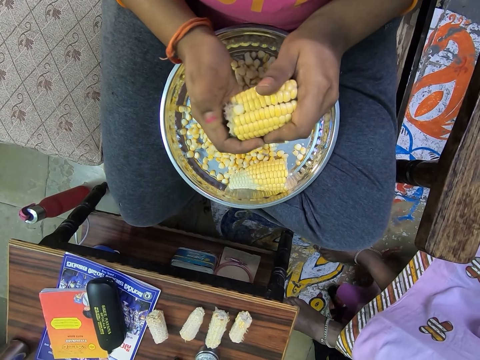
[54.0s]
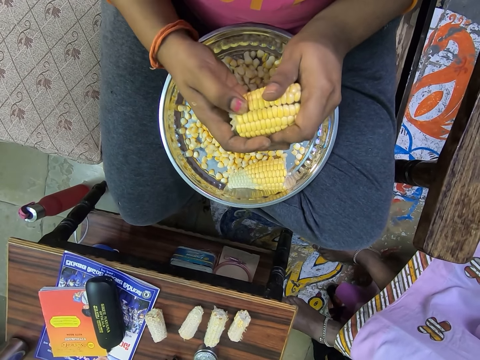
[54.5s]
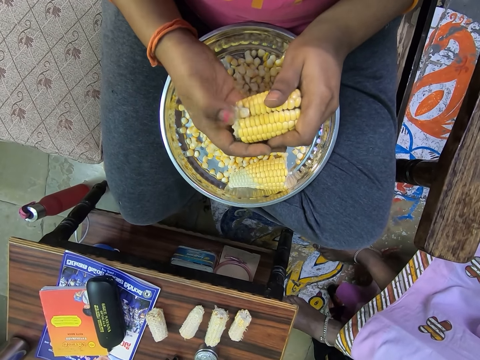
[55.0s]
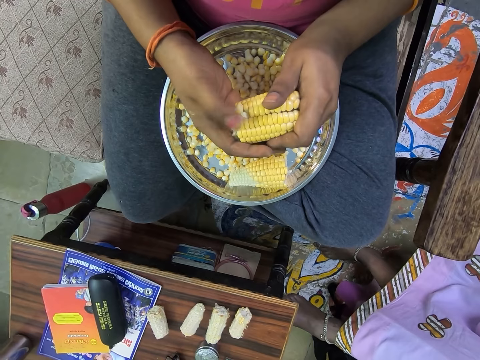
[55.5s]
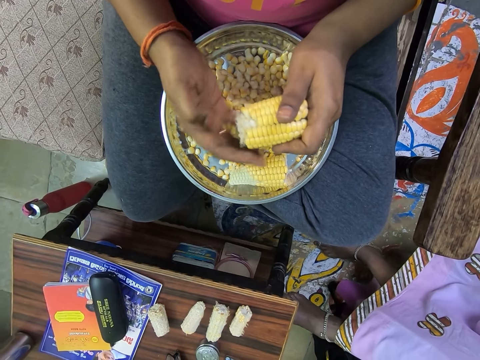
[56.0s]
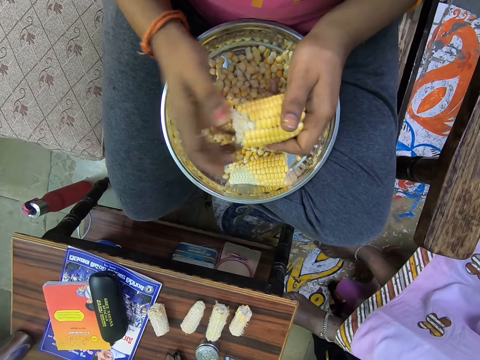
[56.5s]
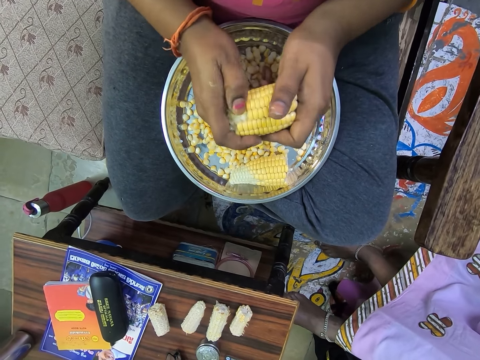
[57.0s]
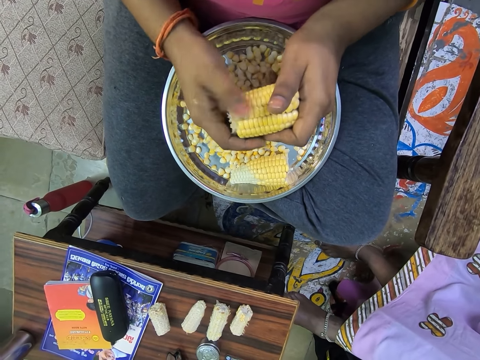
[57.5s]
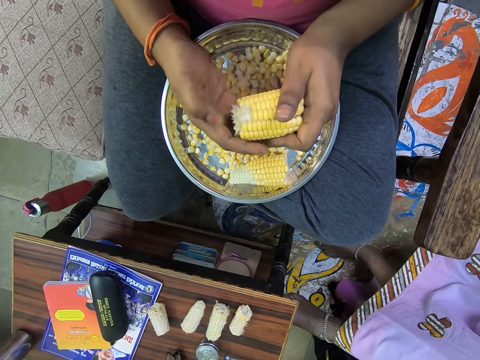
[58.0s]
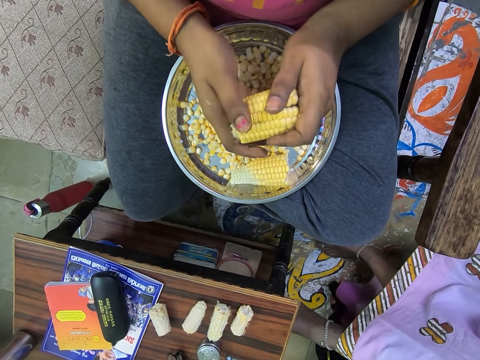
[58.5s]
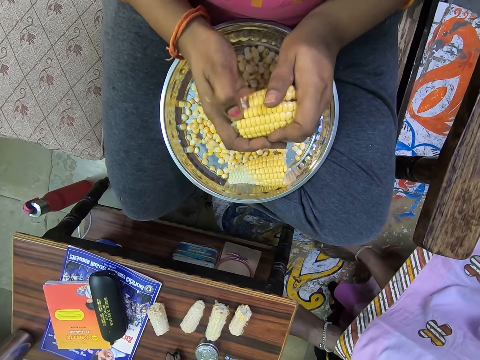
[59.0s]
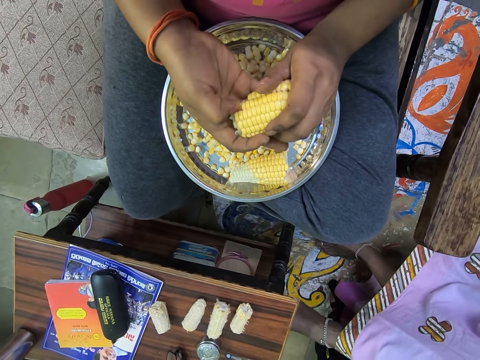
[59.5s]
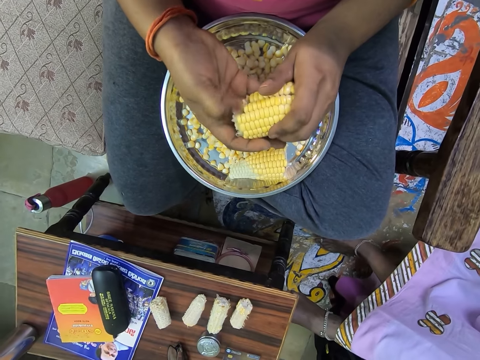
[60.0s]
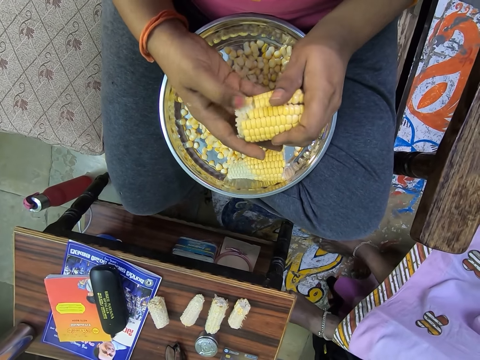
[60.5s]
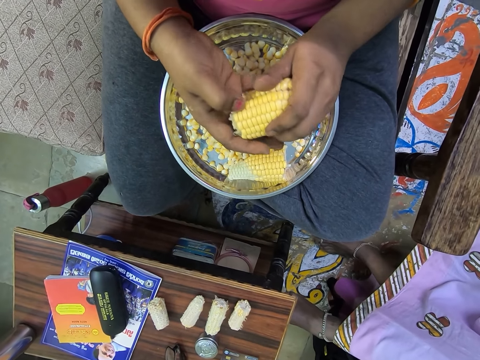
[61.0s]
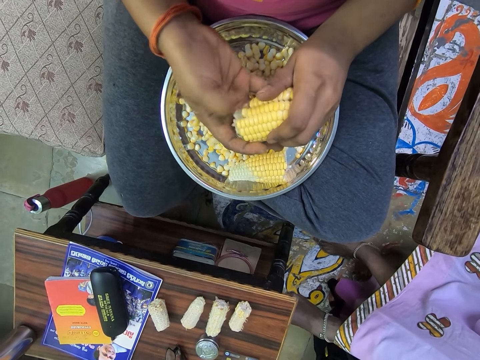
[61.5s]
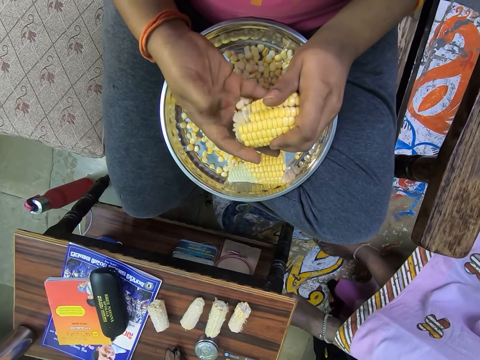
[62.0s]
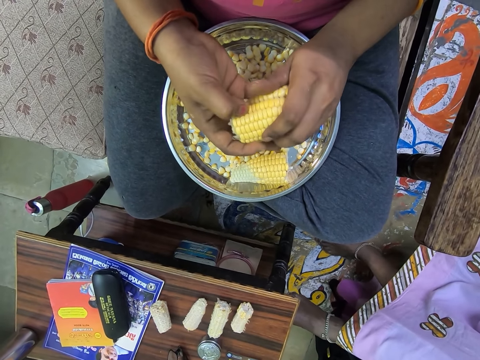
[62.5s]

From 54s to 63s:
The camera wearer rubs her right fingers. She drops the maize into the tray. She removes the maize from the maize cob.

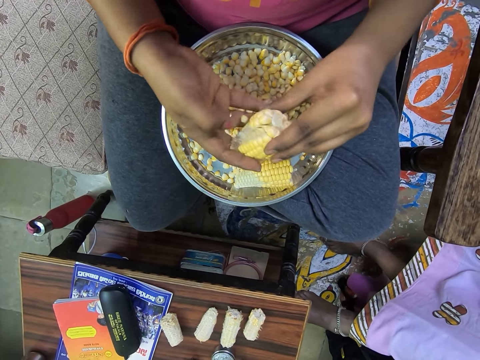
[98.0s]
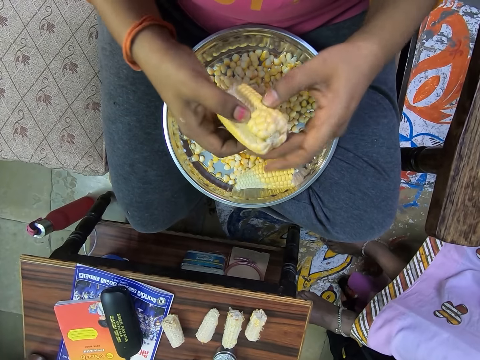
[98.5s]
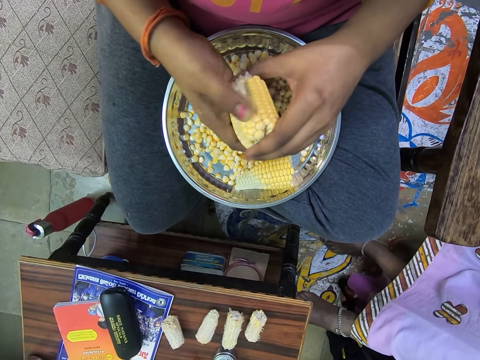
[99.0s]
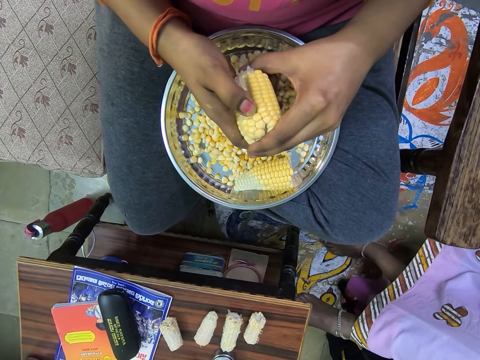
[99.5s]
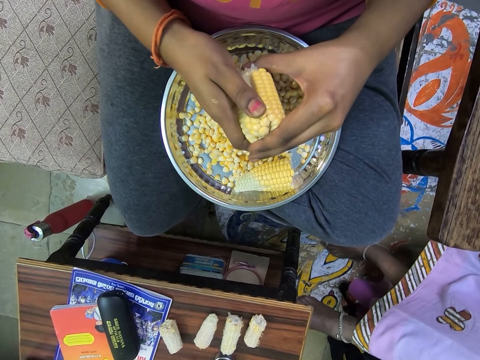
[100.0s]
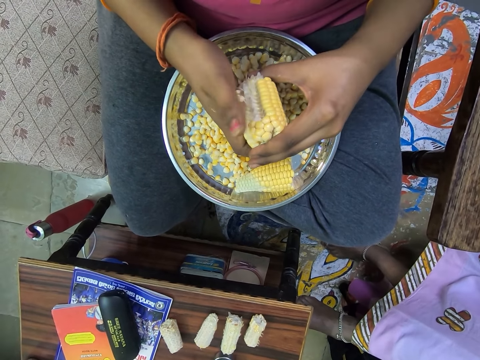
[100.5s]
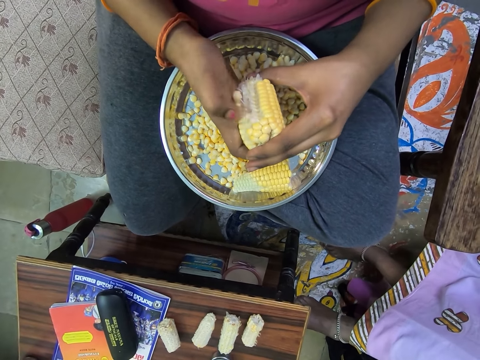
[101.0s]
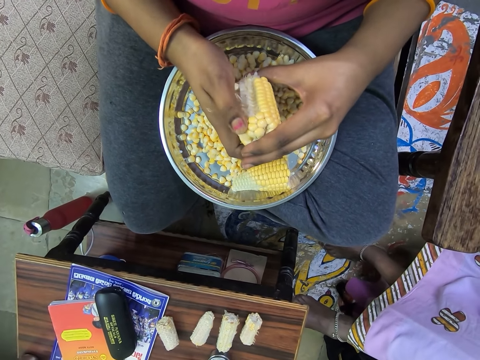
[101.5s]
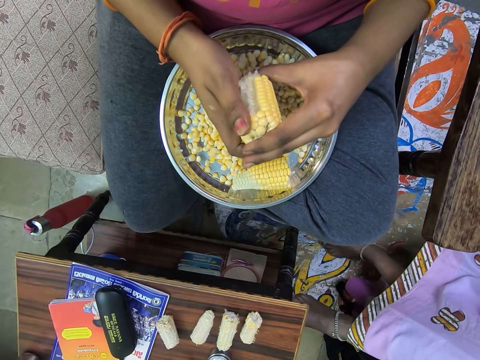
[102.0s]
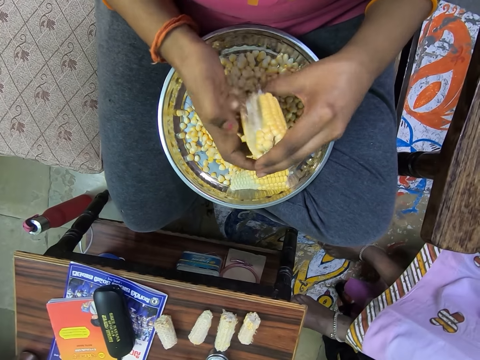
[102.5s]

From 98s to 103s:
The camera wearer rotates the maize corn.

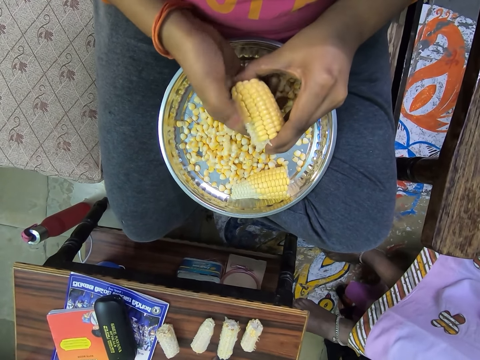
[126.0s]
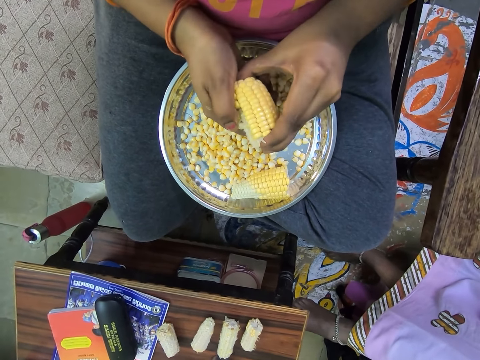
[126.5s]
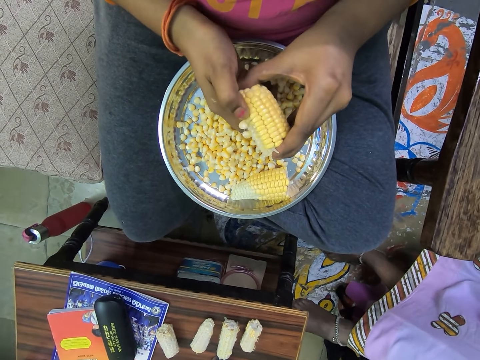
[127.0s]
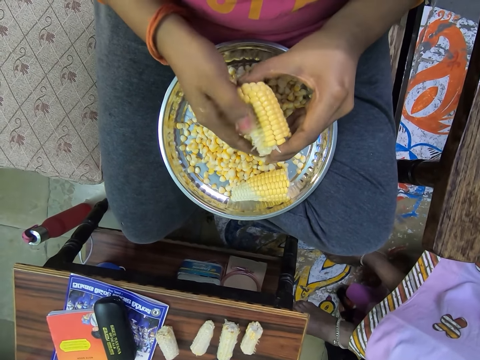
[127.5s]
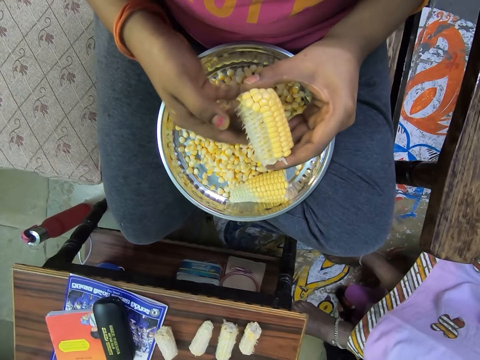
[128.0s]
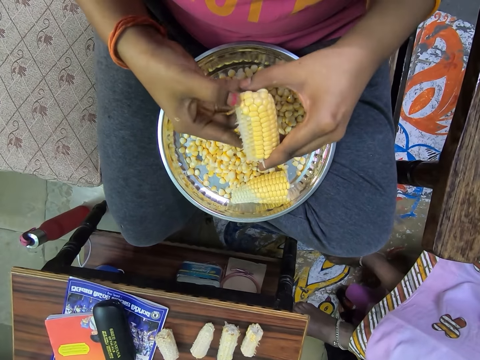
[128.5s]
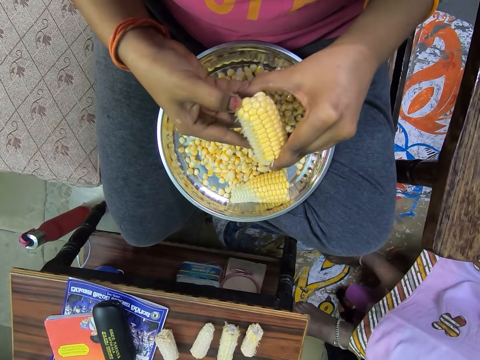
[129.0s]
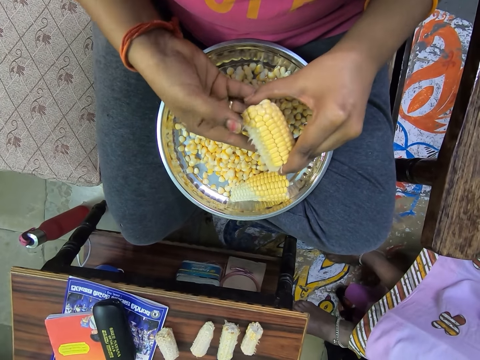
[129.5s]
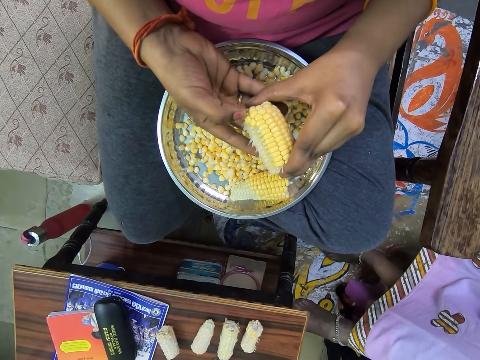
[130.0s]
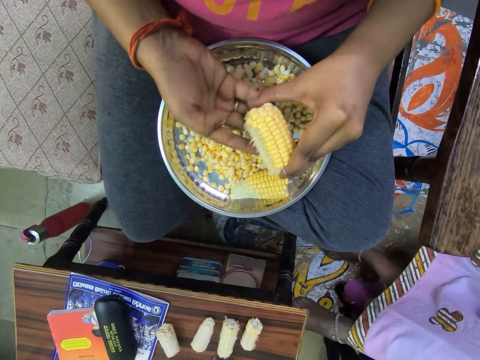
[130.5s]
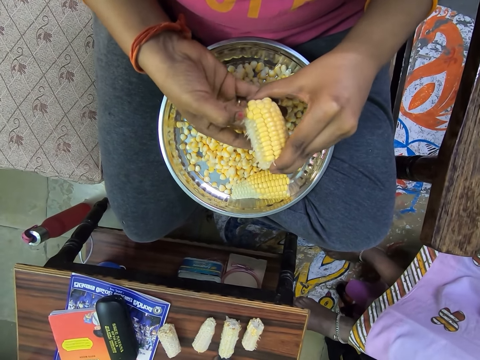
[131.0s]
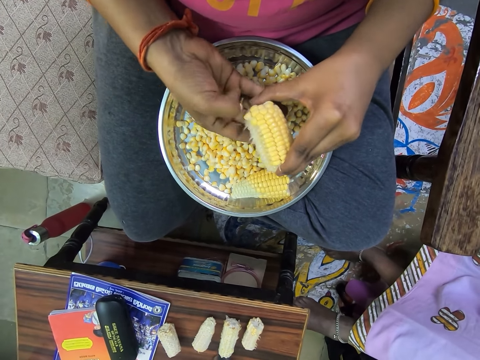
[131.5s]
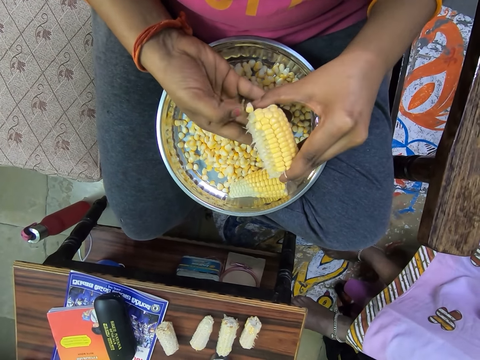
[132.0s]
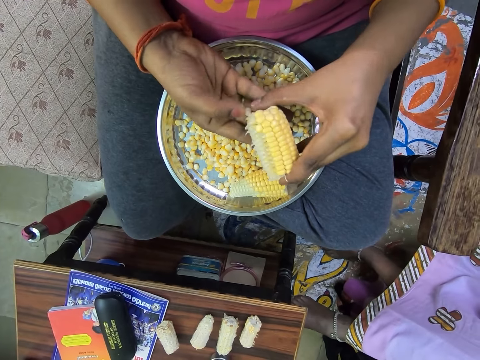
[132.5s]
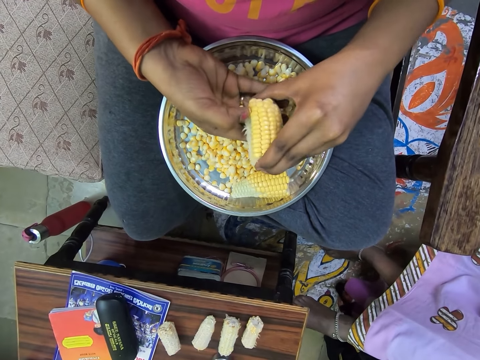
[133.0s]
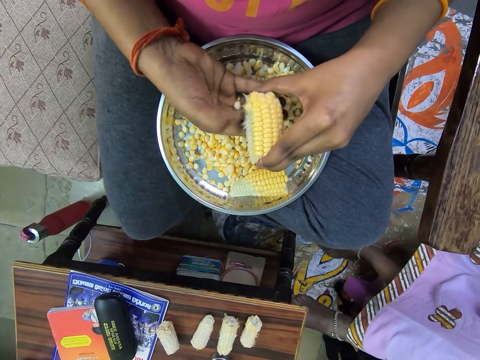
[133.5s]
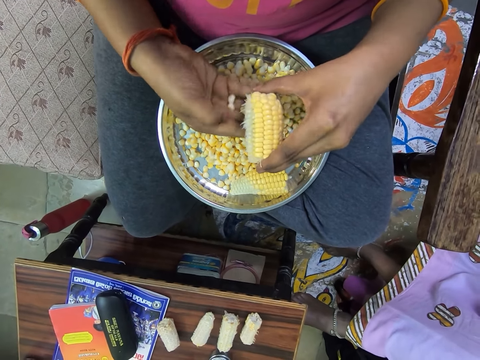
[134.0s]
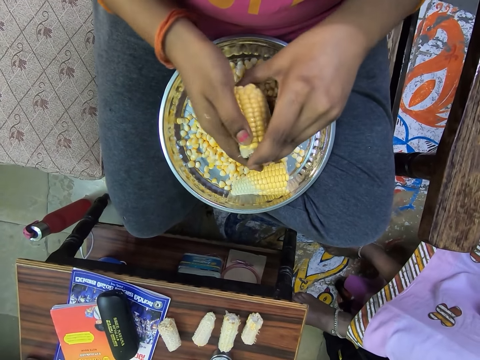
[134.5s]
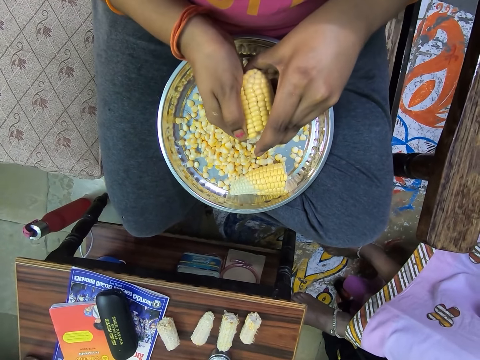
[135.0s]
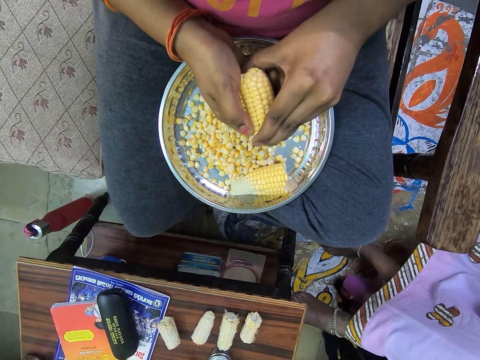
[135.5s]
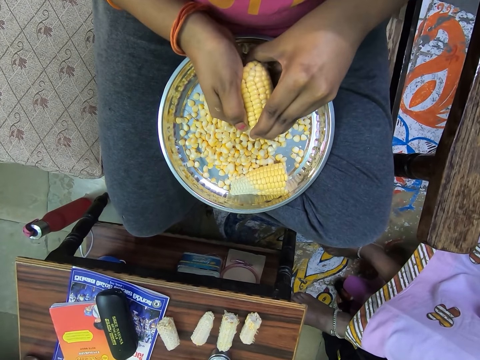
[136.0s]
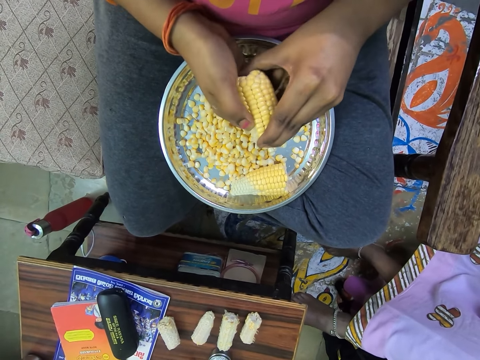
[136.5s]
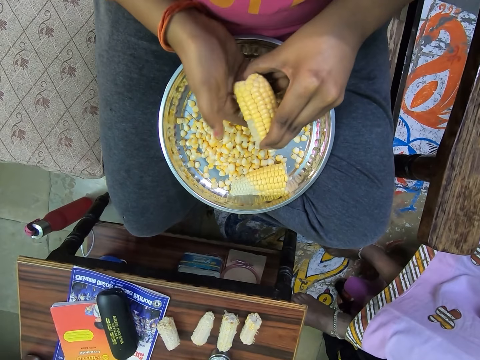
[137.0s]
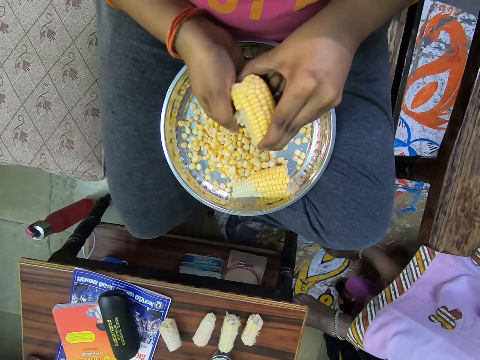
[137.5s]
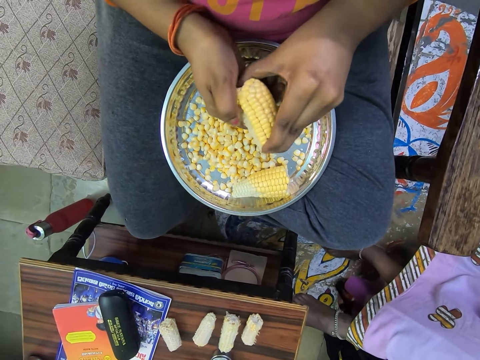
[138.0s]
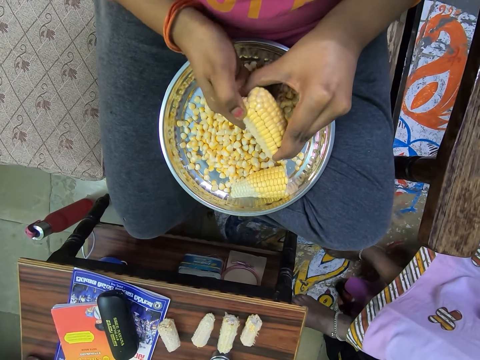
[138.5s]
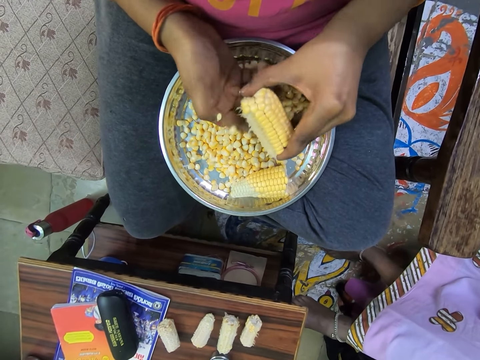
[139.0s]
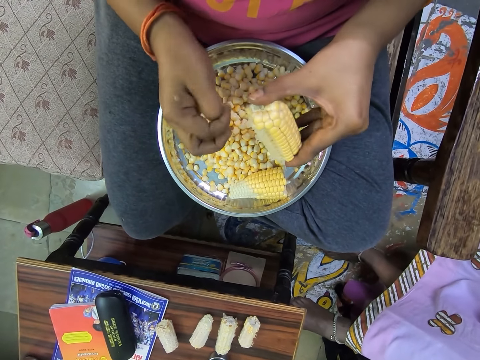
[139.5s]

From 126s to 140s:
The camera wearer drops the maize into a tray. She pours the maize on her fingers. She extracts the maize from the maize corn.
